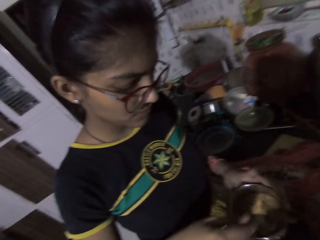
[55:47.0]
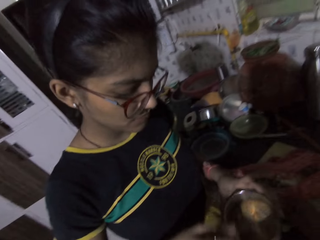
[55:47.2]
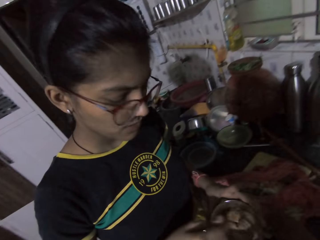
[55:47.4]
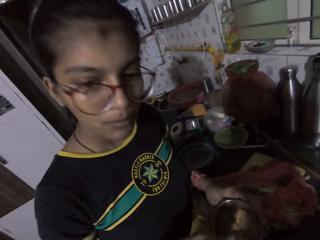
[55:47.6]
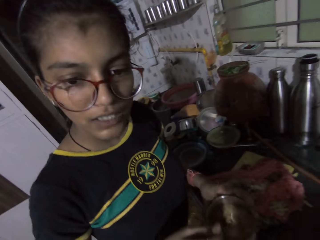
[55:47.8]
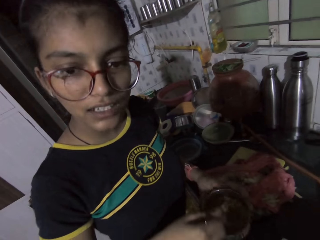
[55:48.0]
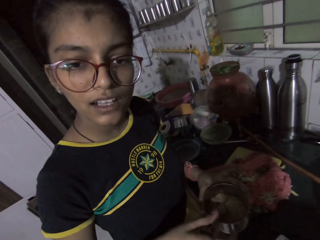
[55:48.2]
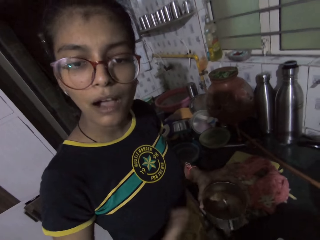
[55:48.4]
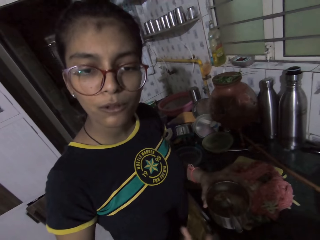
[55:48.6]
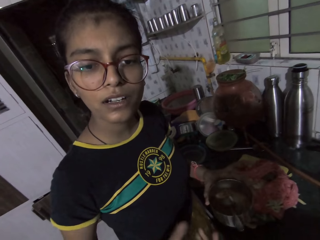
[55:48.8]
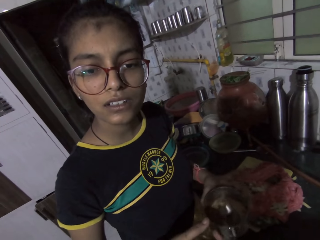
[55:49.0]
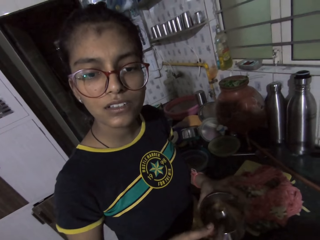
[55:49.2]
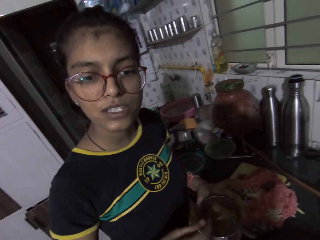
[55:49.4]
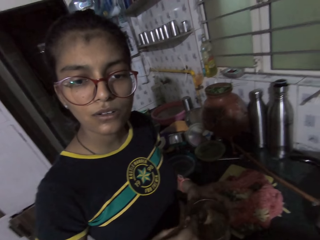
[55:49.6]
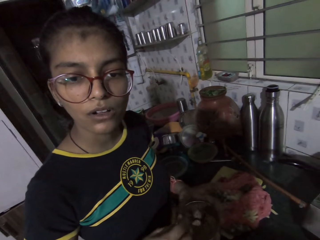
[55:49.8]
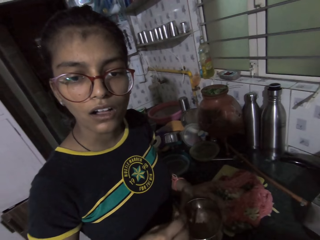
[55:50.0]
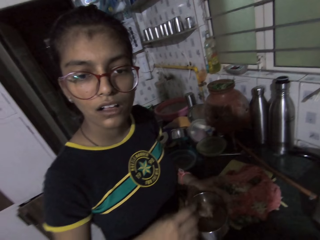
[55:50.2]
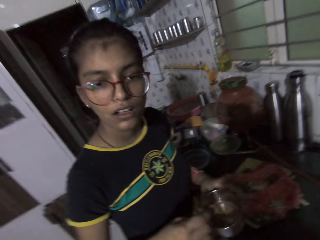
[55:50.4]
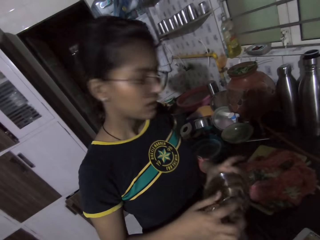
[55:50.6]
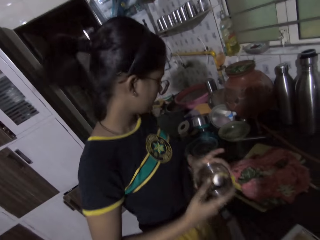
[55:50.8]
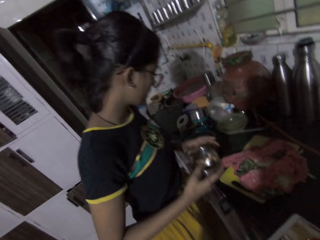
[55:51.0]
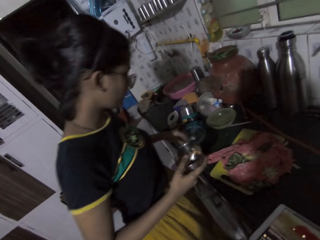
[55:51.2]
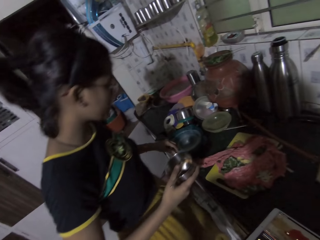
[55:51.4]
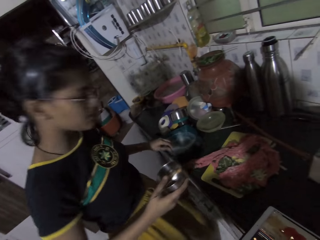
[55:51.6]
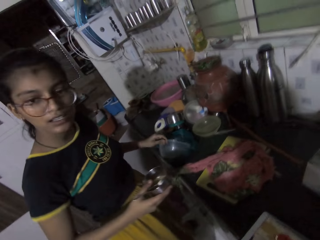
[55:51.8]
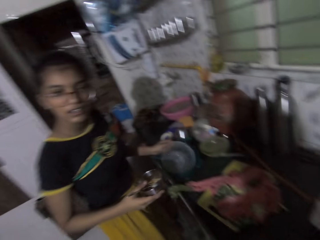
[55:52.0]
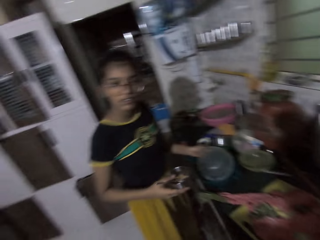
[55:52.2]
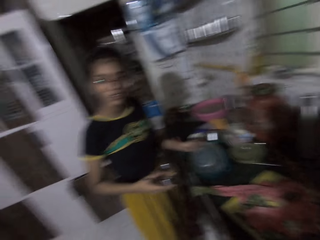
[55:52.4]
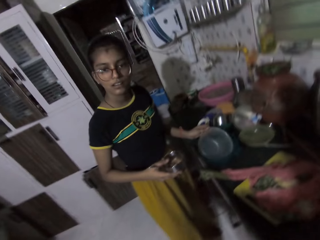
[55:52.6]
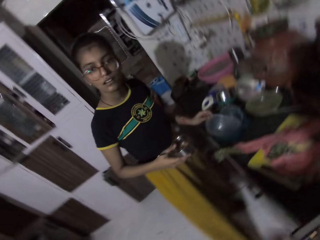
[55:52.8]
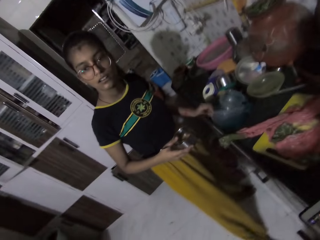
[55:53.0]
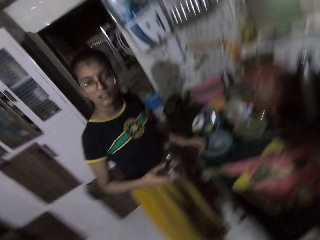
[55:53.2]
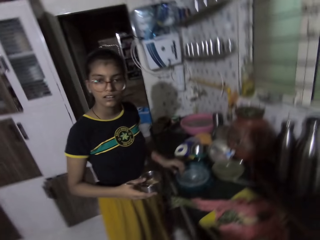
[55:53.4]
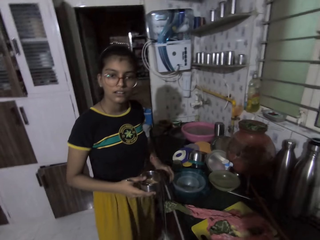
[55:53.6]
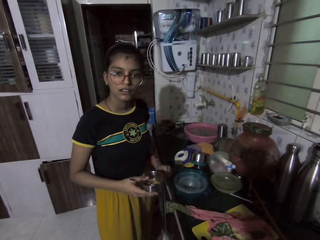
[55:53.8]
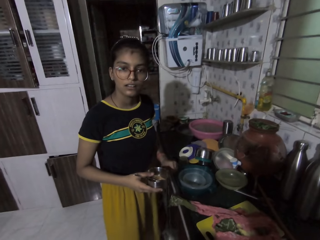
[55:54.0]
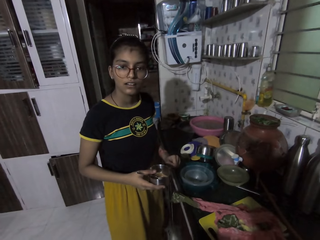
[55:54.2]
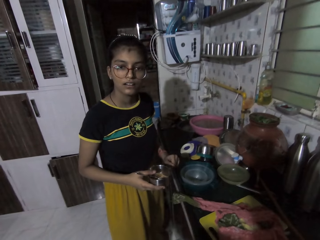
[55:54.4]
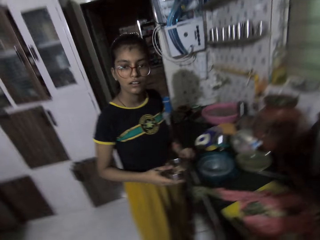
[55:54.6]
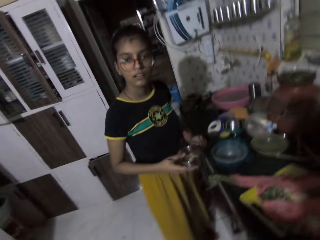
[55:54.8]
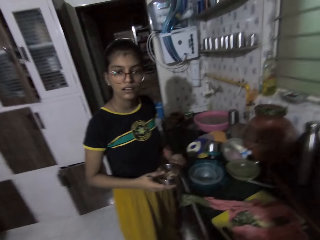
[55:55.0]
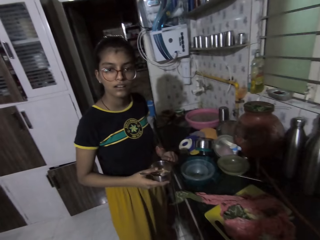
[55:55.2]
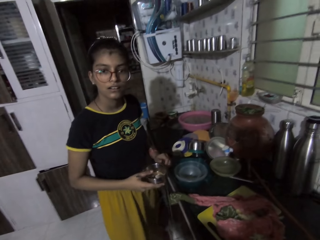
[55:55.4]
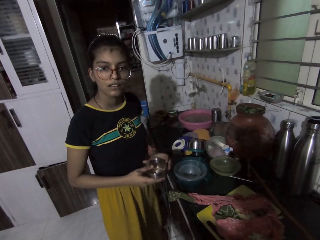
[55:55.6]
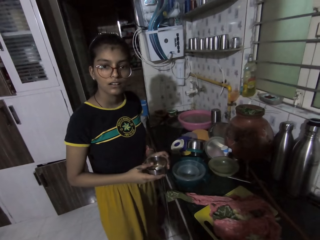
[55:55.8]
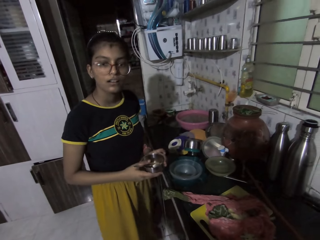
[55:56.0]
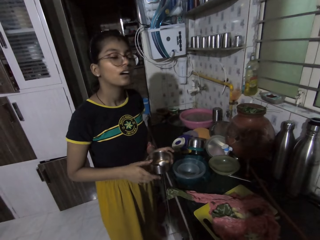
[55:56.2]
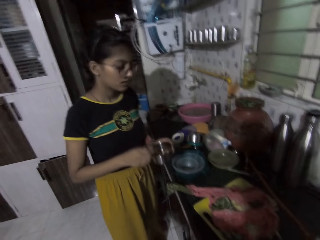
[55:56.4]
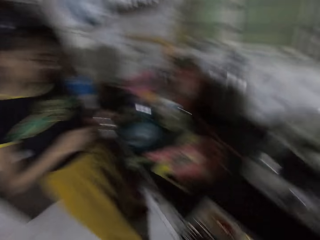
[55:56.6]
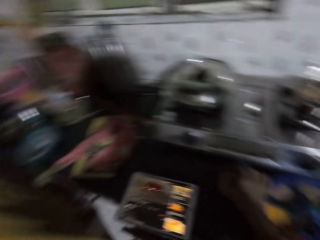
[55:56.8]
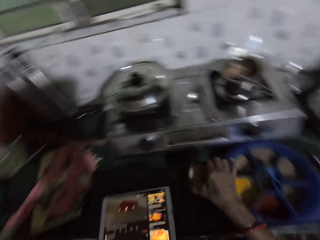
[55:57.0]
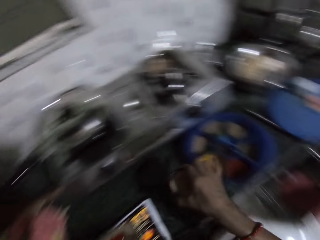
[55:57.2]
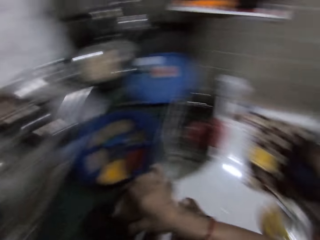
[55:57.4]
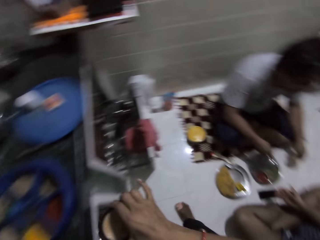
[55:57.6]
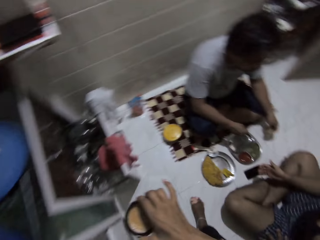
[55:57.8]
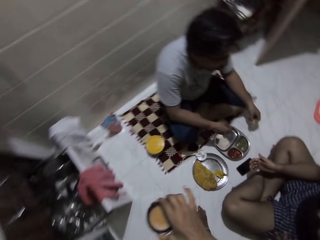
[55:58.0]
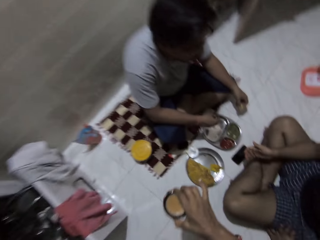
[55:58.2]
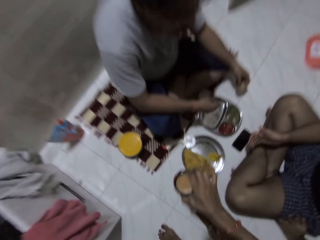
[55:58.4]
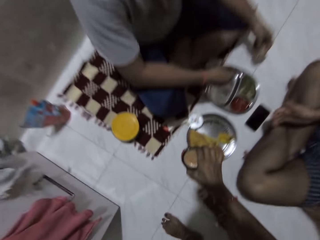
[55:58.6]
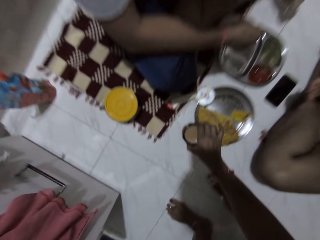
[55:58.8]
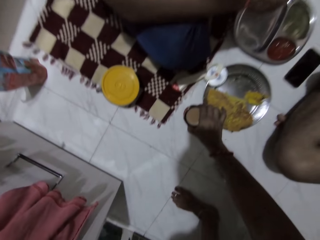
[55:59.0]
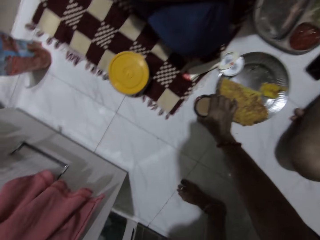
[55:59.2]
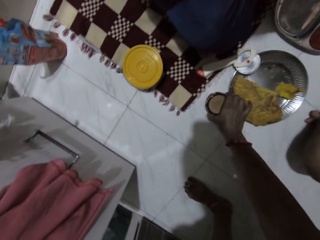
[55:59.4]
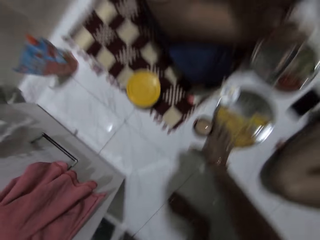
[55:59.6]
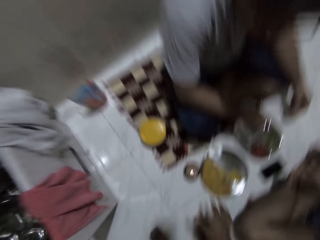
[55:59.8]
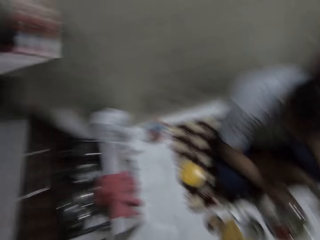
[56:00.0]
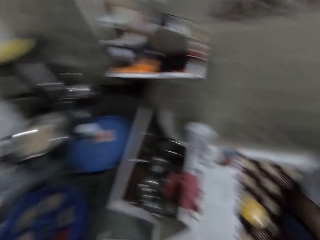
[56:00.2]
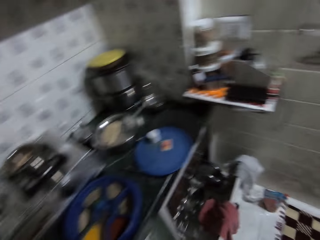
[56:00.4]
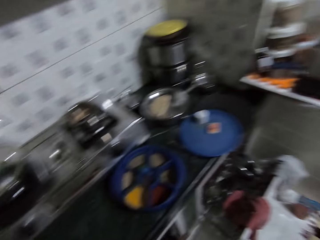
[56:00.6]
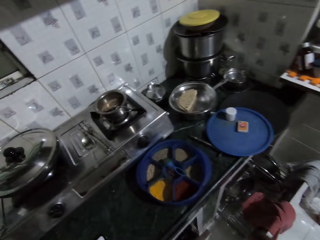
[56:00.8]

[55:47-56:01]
The lady passes the container in her left hand to her right hand. The lady picks up a plate on the countertop with her left hand and drops the plate in her left hand on the countertop. The lady passes the container in her right hand to her left hand and stirs seasoning in the container in her left hand with the spoon in her right hand. The camera wearer picks up the container on the countertop with her right hand. A man interacts with another man. The camera wearer puts the container in her right hand on the ground.

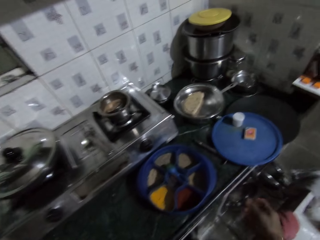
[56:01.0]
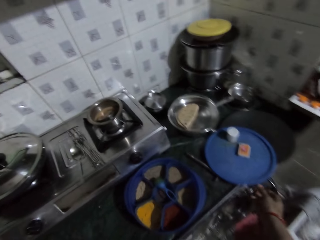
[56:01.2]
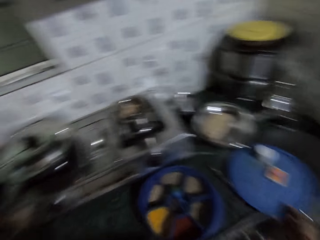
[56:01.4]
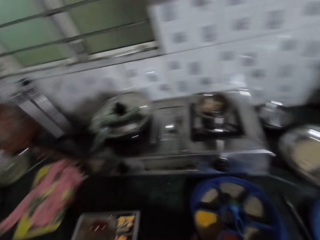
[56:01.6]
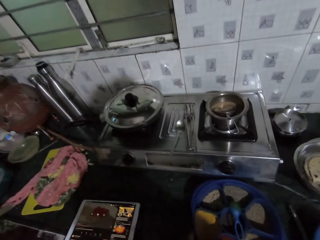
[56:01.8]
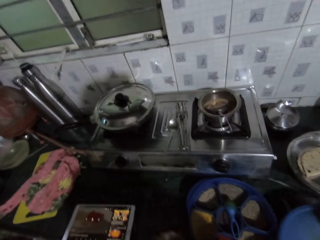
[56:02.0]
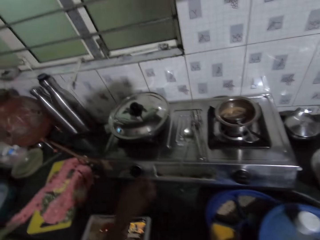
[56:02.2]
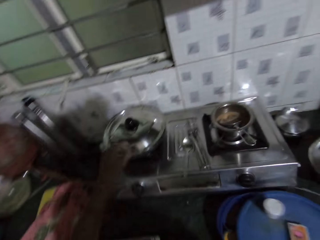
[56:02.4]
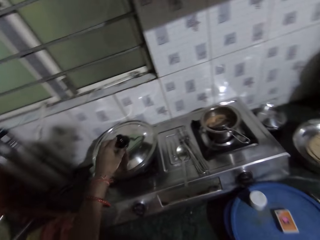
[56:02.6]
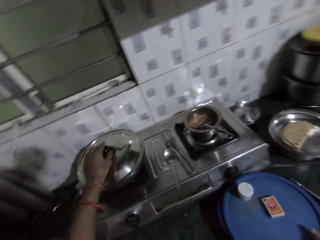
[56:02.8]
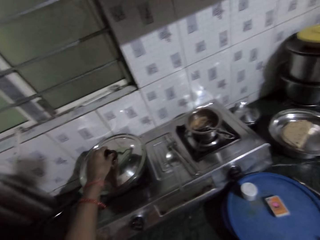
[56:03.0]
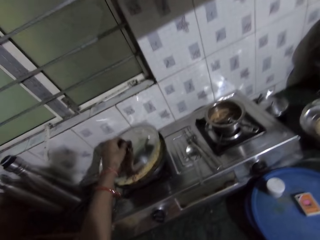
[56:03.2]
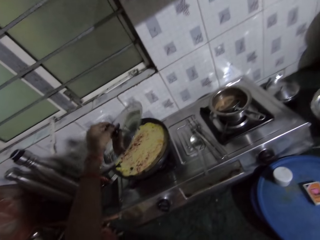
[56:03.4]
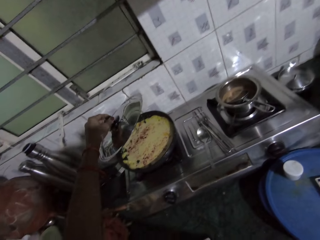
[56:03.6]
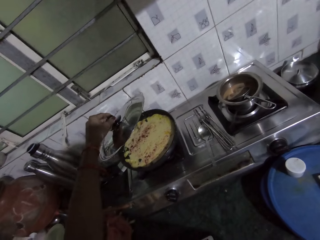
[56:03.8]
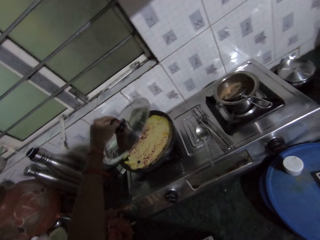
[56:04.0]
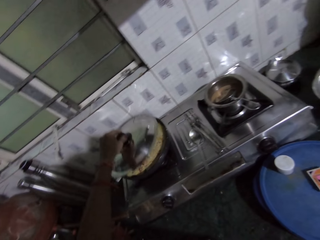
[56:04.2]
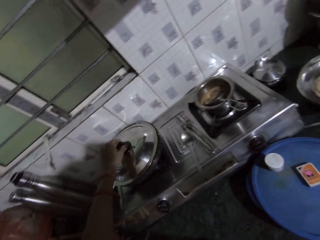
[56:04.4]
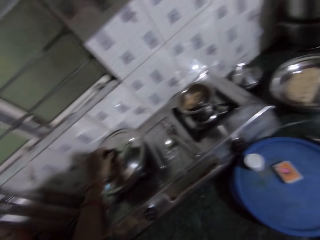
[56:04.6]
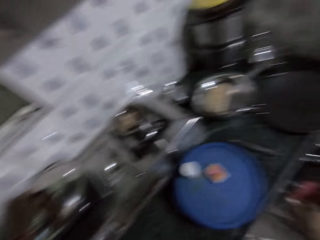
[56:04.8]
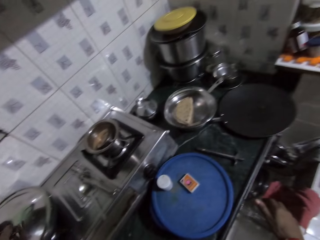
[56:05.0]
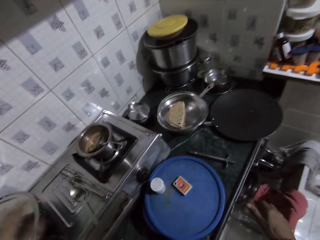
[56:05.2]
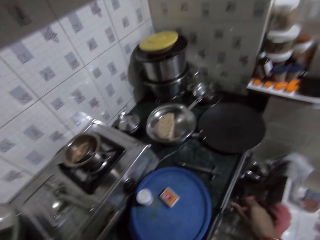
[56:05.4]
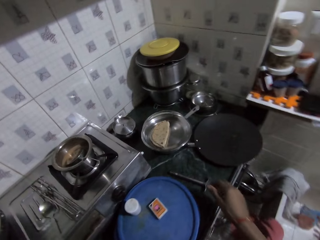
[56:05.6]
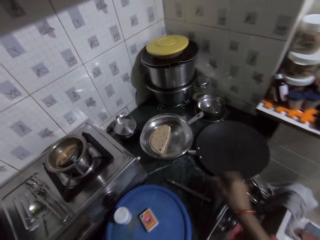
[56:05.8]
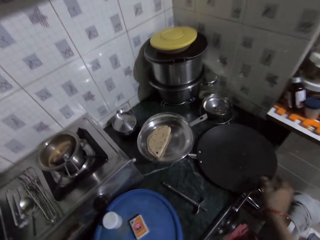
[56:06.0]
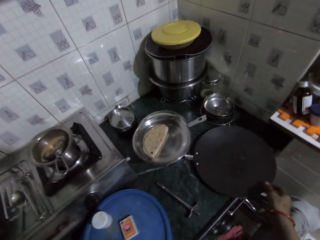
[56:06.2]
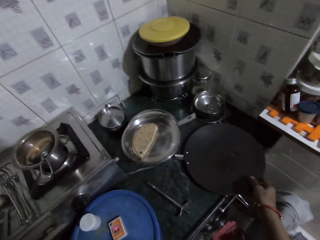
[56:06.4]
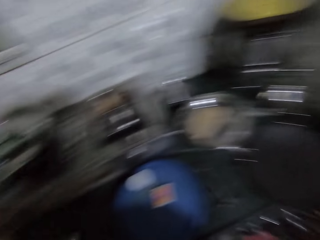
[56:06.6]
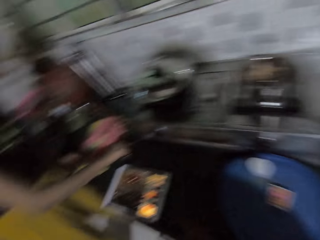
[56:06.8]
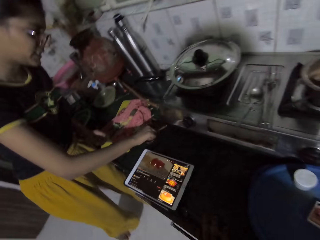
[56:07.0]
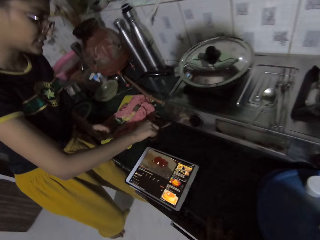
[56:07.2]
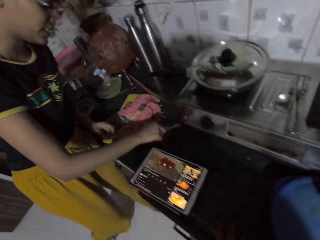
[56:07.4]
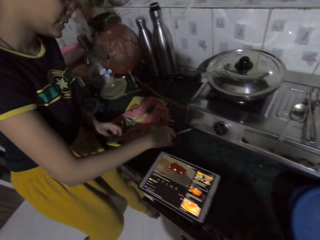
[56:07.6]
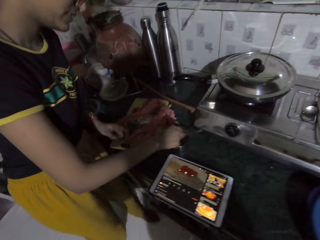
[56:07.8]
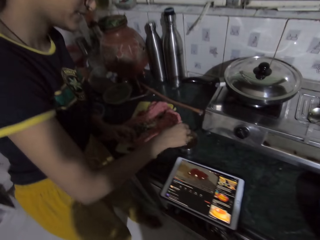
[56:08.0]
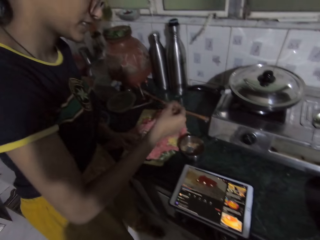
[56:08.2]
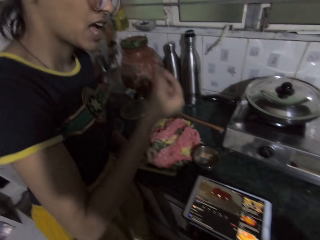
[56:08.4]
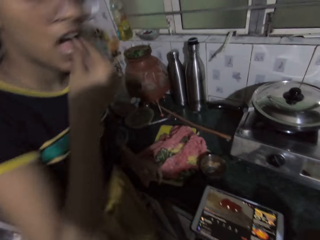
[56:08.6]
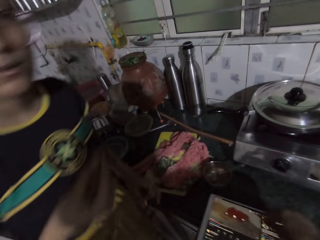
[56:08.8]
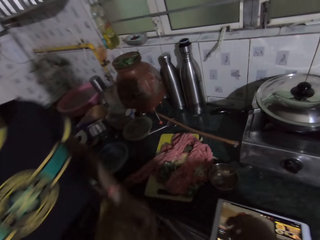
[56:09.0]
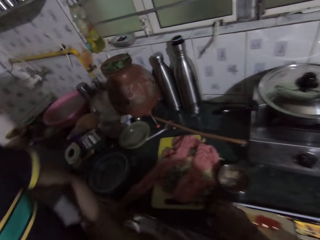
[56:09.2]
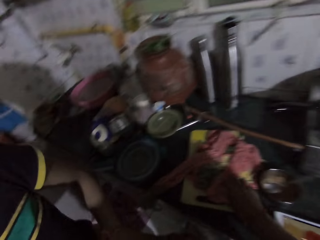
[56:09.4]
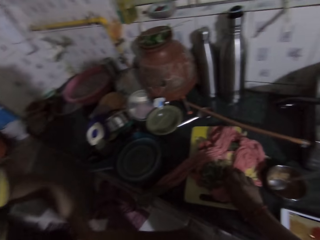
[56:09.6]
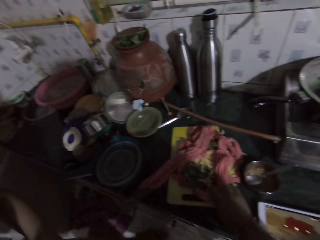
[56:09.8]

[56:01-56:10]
The camera wearer picks up the lid of a masala dabba on the countertop with her right hand. She covers the masala dabba on the countertop with the lid in her right hand. She opens the lid of a pot on the gas cooker with her left hand. She holds the lid. She covers the pot on the gas cooker with the lid in her left hand. The lady dips her right hand into a container on the countertop. The camera wearer walks in the kitchen. The lady raises her right hand to her mouth.
